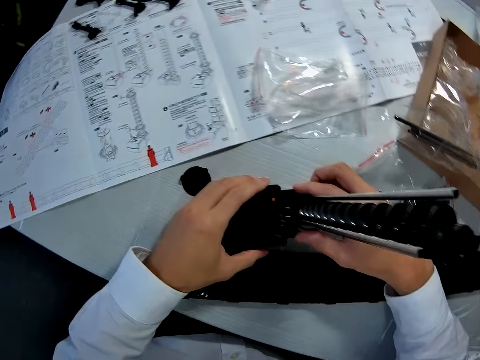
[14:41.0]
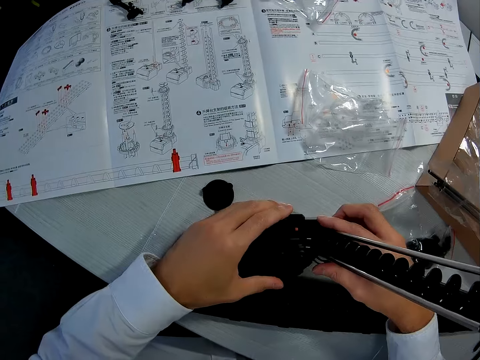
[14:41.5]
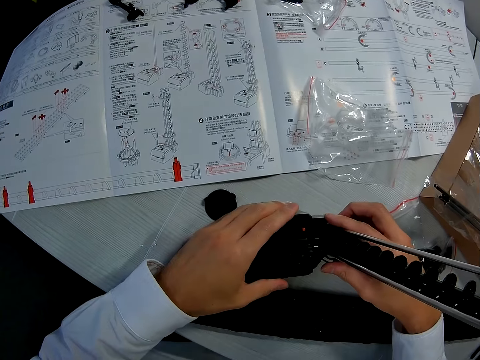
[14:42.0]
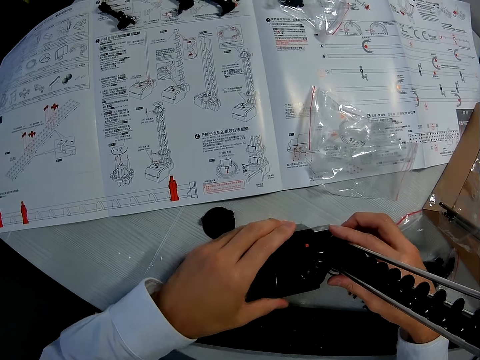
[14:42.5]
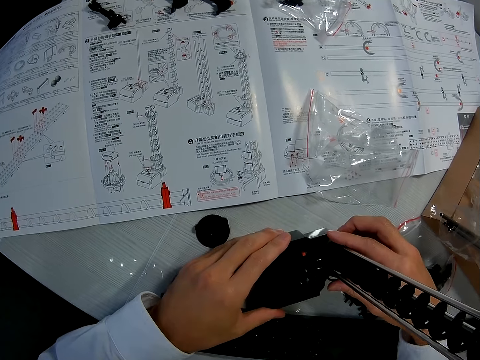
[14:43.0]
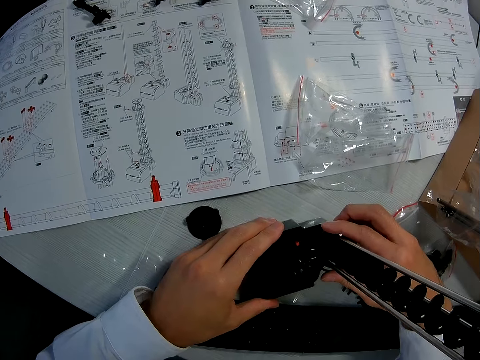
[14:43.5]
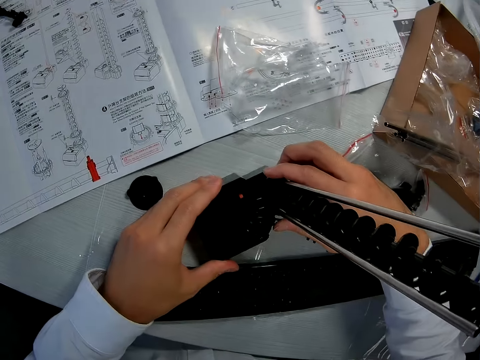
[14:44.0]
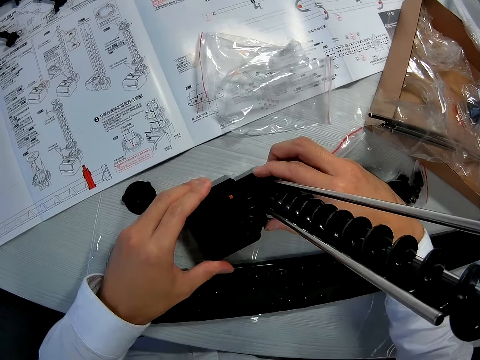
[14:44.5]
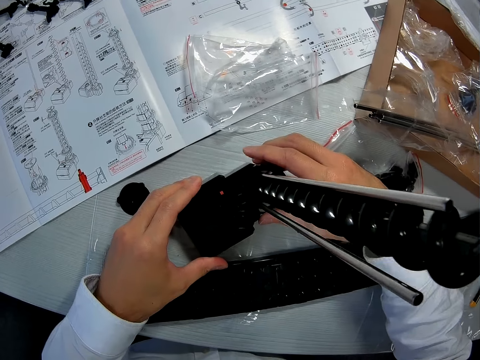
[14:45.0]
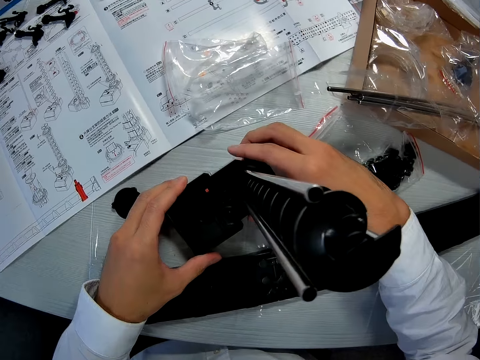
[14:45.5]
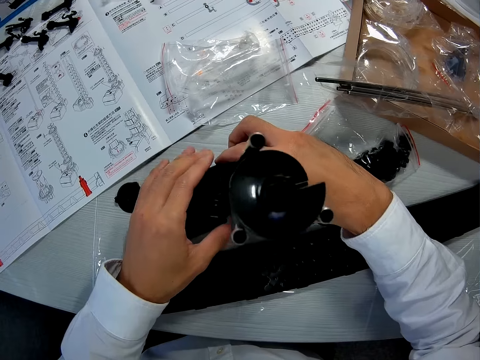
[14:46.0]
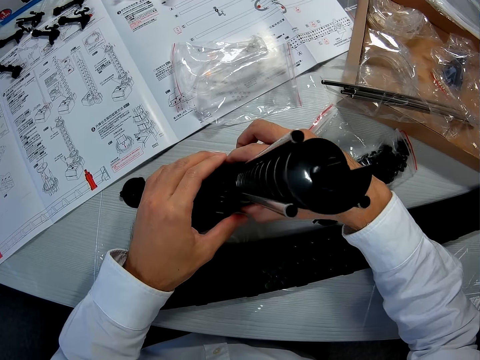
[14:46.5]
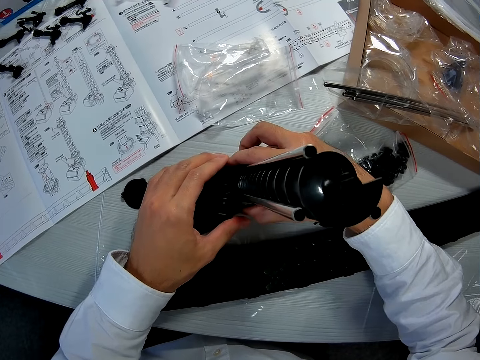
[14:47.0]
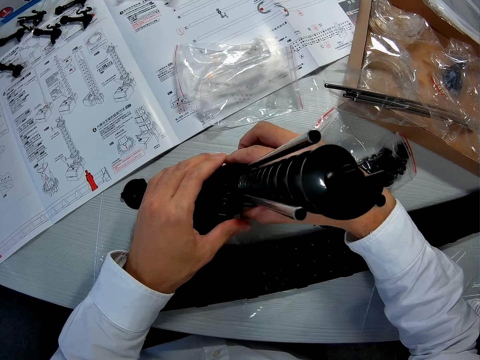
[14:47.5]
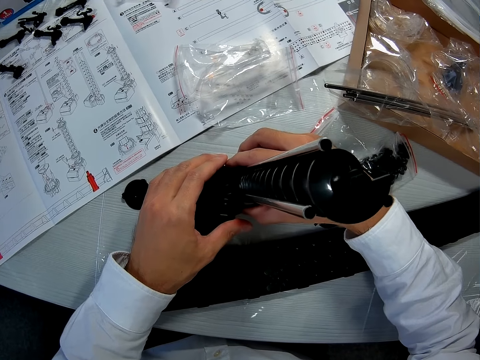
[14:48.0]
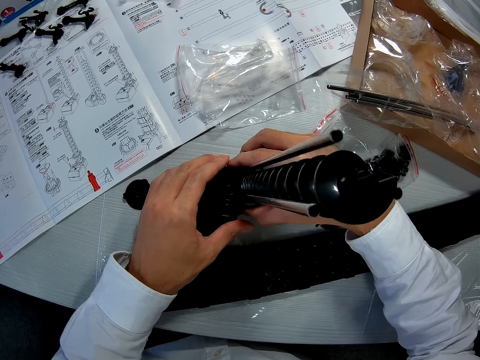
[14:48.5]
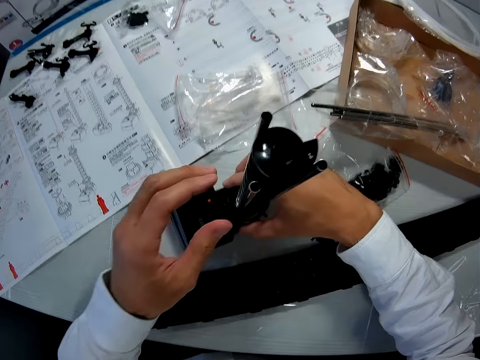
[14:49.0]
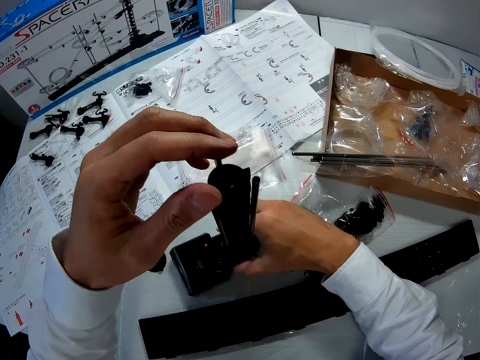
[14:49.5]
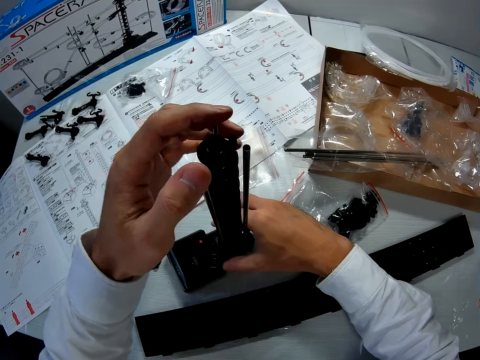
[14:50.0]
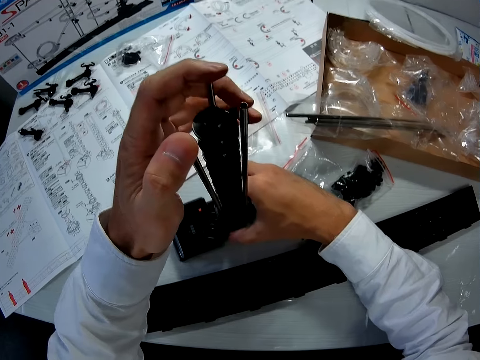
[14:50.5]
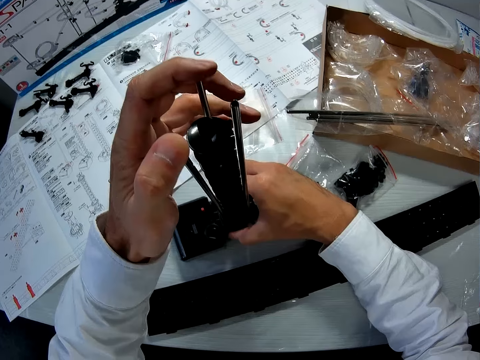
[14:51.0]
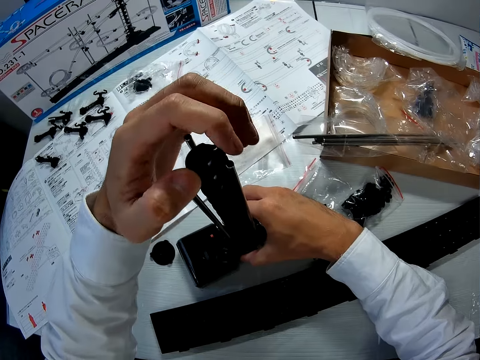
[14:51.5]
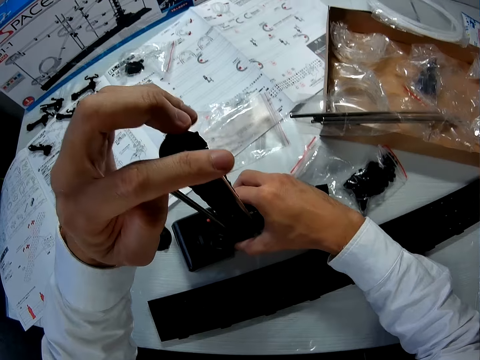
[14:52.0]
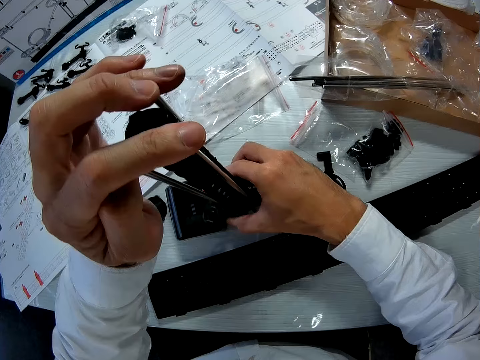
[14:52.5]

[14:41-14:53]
The camera wearer drops the hand to the base of the structure. They shift the position of the structure on the table using both hands. They shift the position of the left hand on the base of the structure. They pull out the elevator ring using the right hand. They lift the left hand from the base to the top of the structure. They press down the tops of the joining sticks with the left hand.

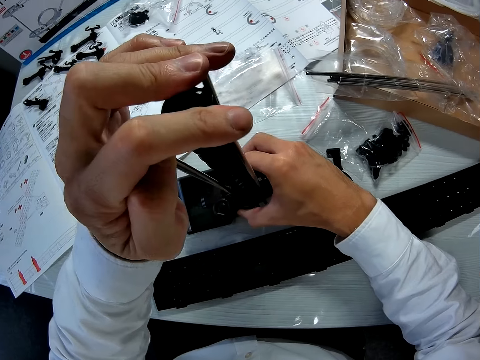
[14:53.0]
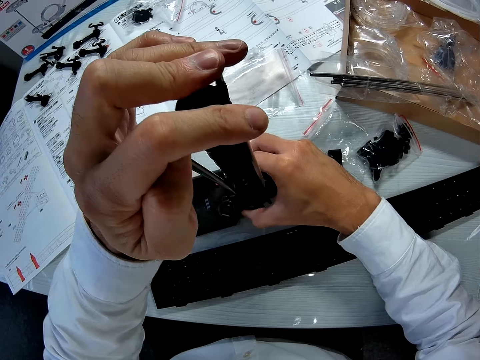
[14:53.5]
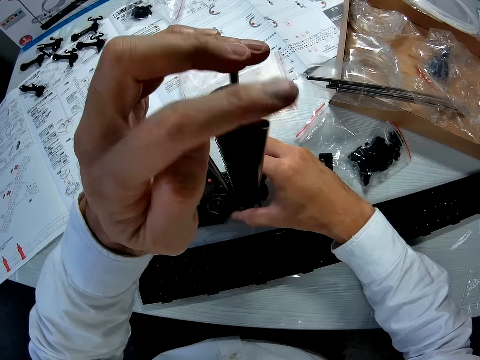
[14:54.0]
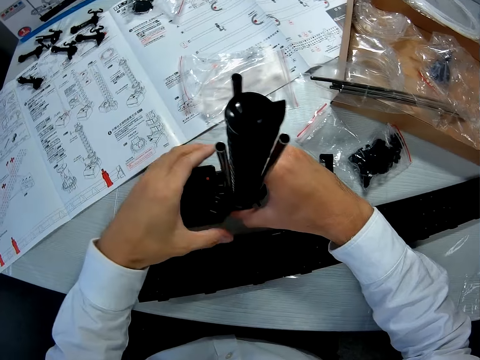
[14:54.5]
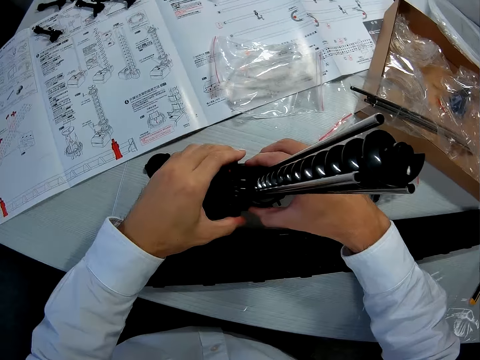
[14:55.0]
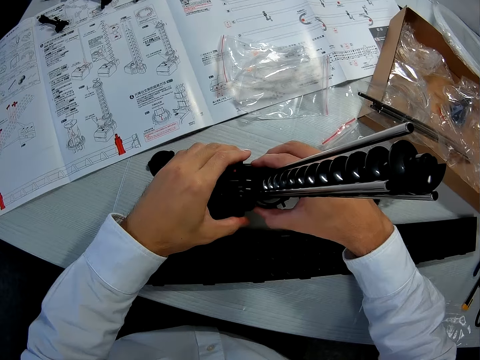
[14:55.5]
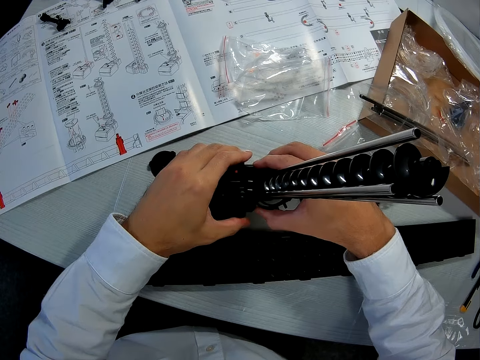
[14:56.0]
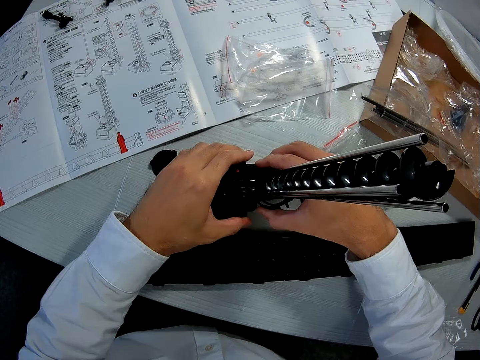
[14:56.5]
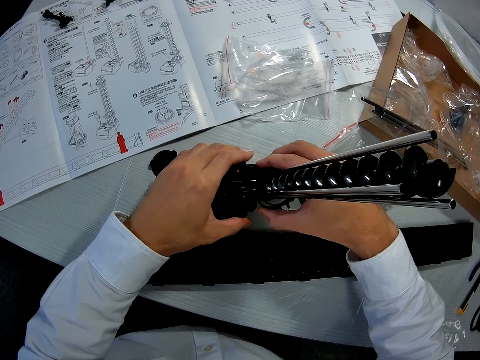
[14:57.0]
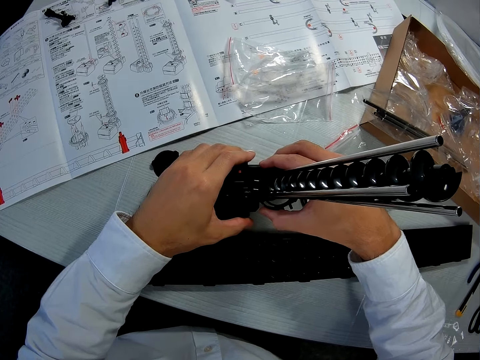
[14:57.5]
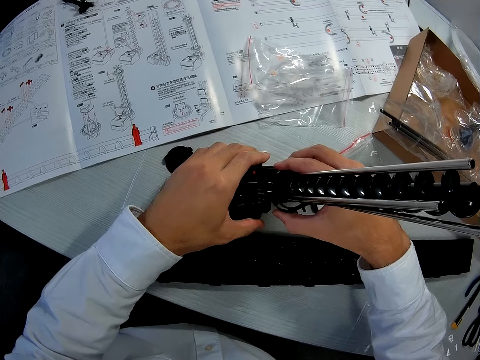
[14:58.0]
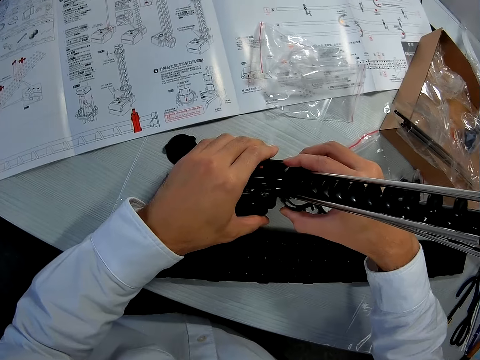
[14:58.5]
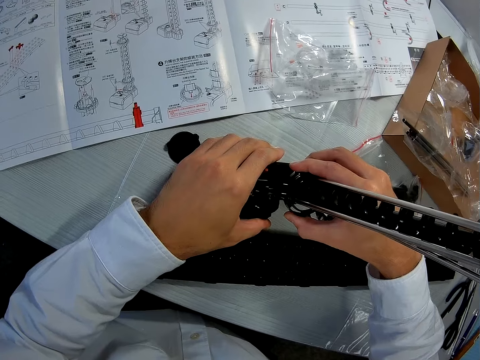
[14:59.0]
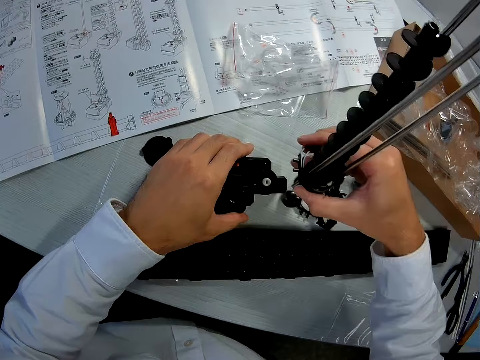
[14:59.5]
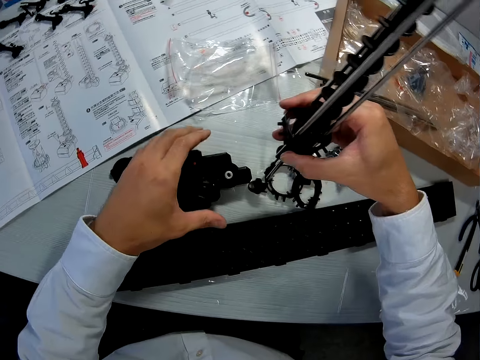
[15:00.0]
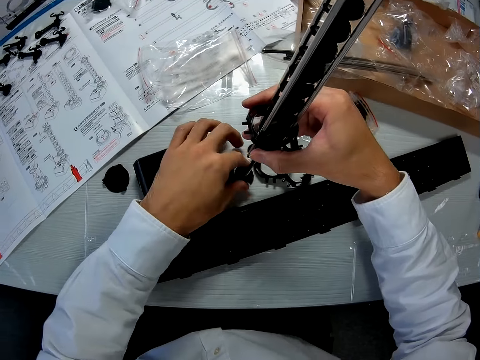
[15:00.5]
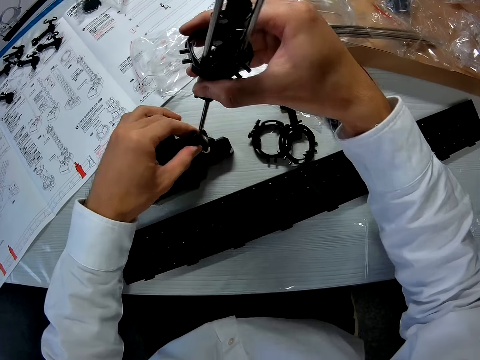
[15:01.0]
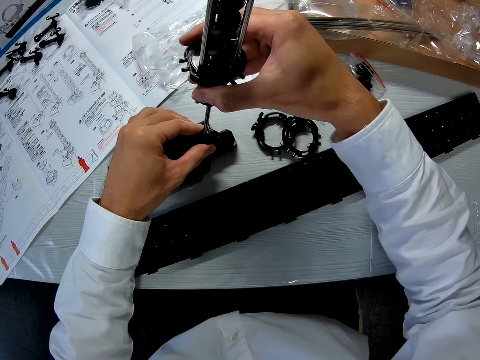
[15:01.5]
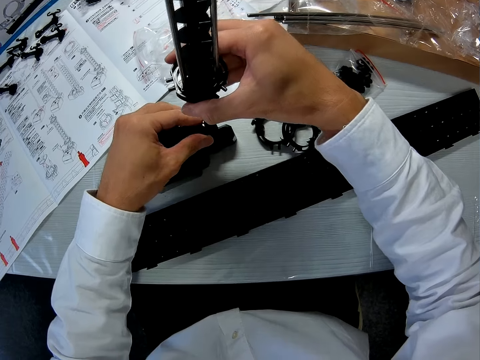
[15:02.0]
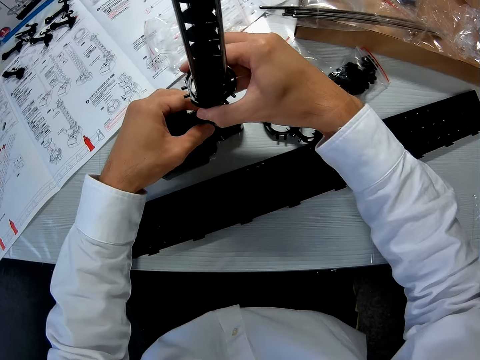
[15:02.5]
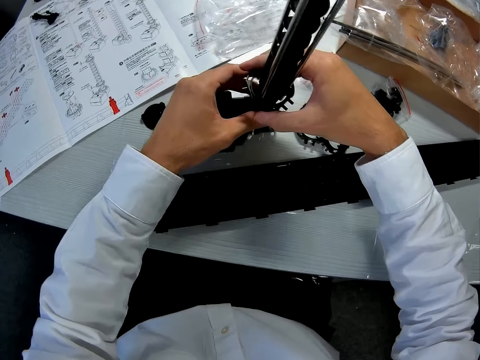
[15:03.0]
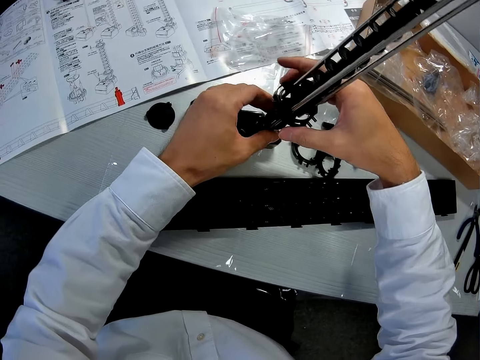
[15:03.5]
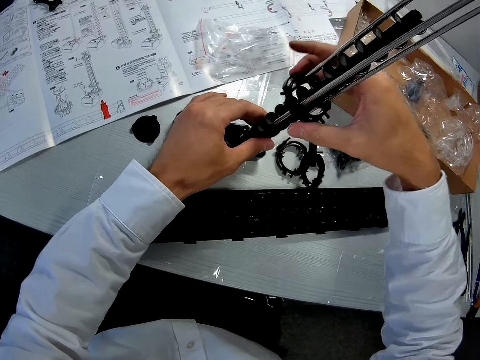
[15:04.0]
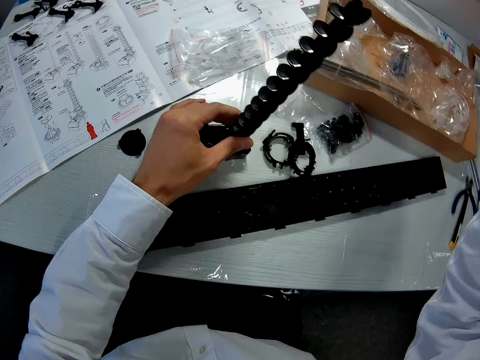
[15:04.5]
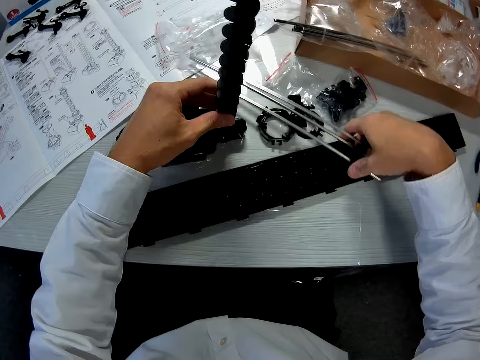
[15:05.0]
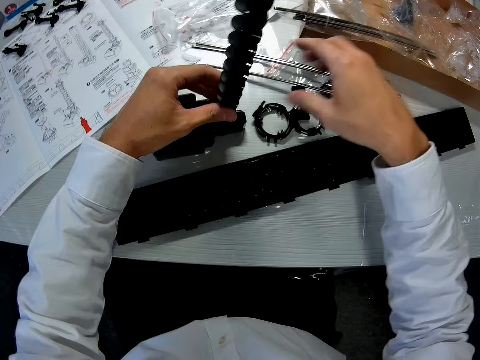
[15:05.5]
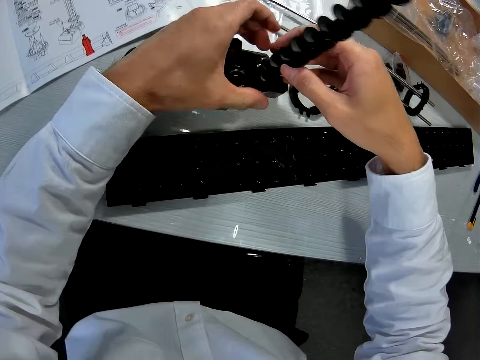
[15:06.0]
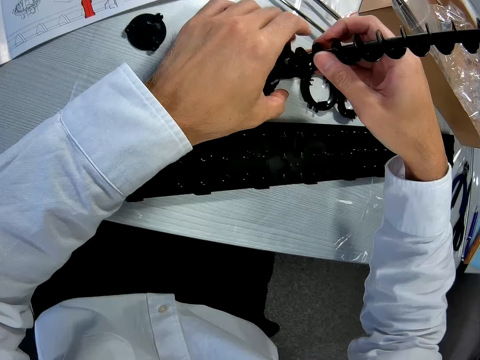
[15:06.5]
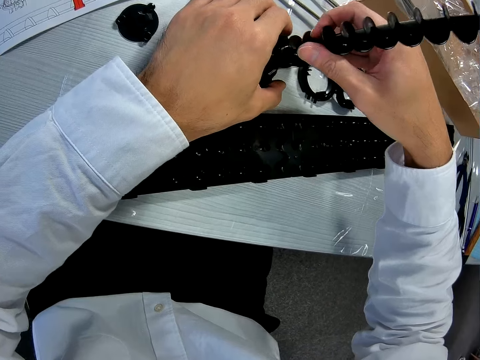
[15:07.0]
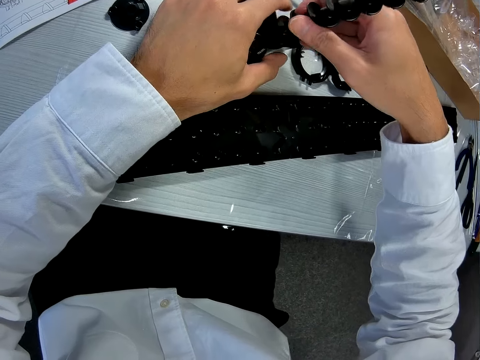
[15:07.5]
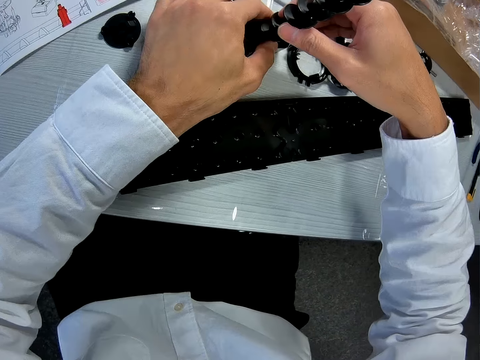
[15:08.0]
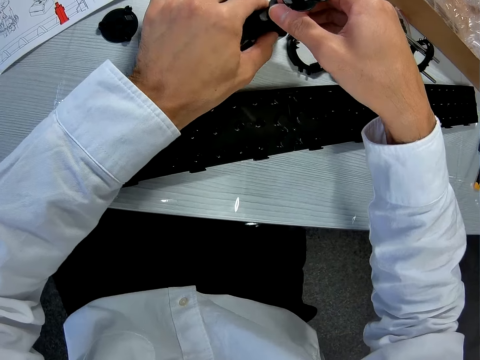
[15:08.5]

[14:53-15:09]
The camera wearer drops the hand back to the base. They pull out the elevator ring from the structure with the right hand. They detach pieces of the craft from the sheet. They separate the structure into two parts. They pick up an object on the table with the left hand. They join the two parts with the object in the left hand. They pull out the elevator ring and joining sticks from the structure using the right hand. They place the pieces on the table. They tighten the spacerail marble on the base with both hands.
